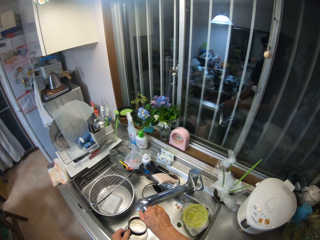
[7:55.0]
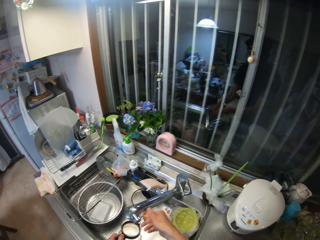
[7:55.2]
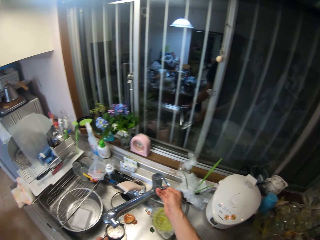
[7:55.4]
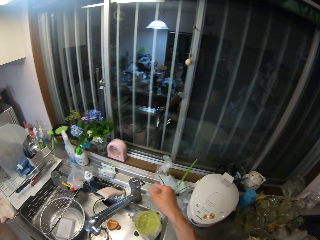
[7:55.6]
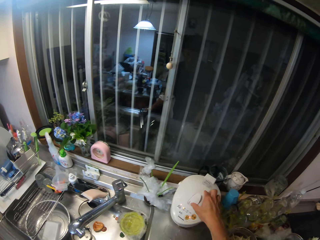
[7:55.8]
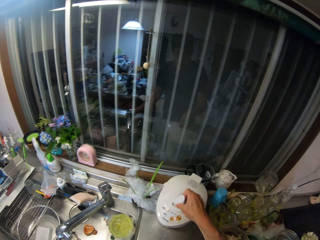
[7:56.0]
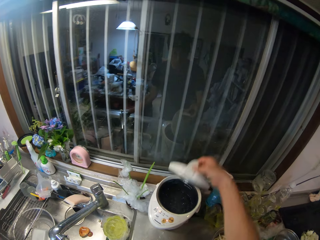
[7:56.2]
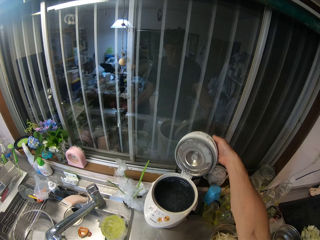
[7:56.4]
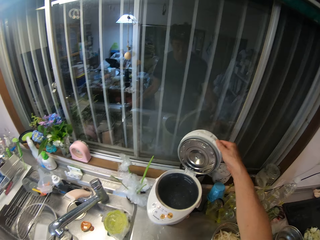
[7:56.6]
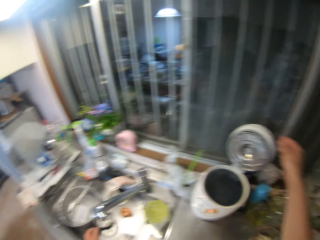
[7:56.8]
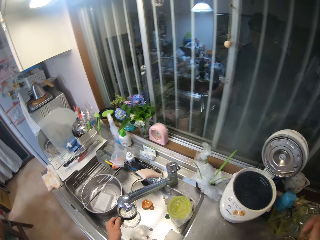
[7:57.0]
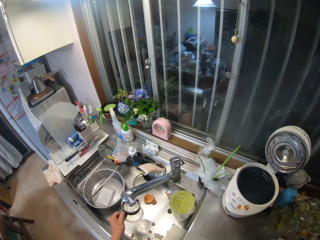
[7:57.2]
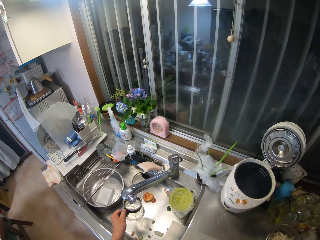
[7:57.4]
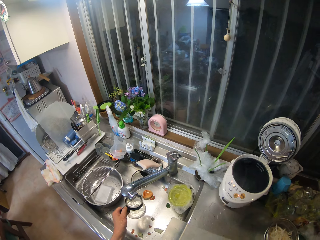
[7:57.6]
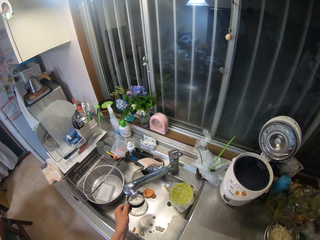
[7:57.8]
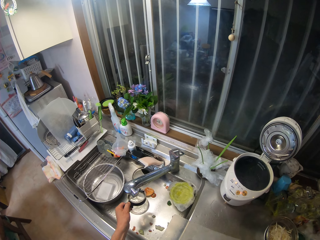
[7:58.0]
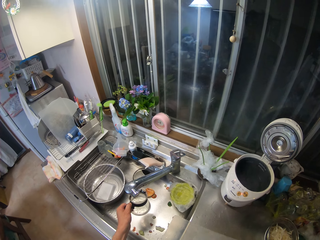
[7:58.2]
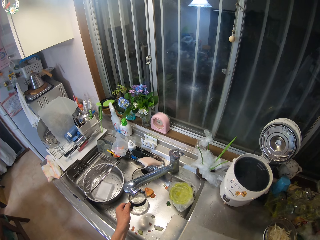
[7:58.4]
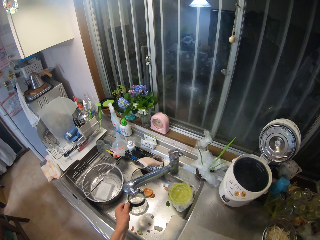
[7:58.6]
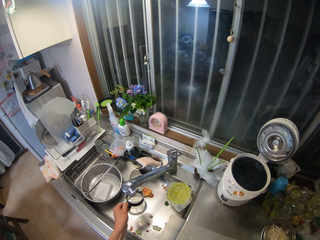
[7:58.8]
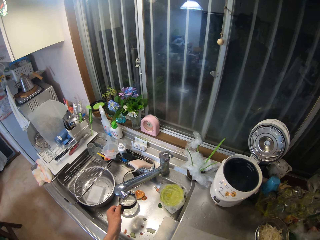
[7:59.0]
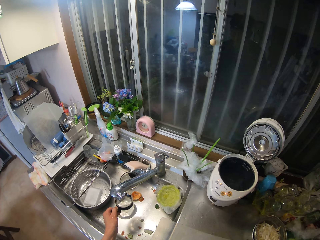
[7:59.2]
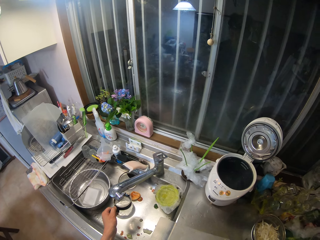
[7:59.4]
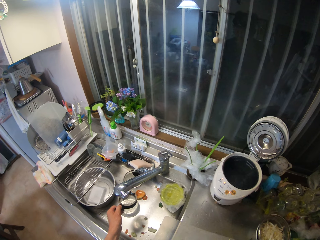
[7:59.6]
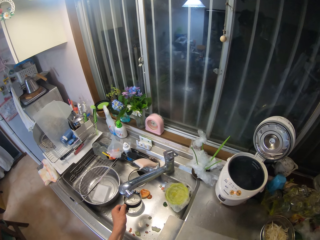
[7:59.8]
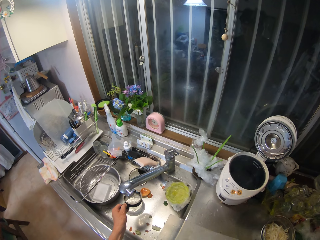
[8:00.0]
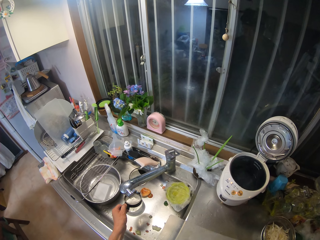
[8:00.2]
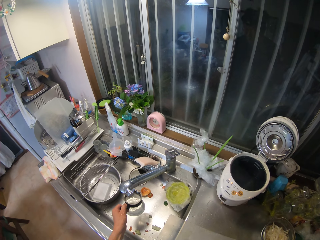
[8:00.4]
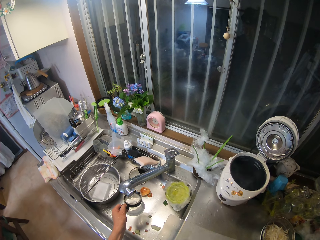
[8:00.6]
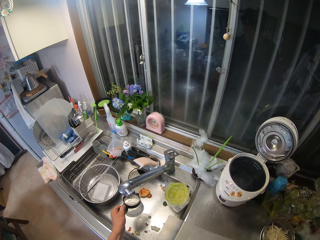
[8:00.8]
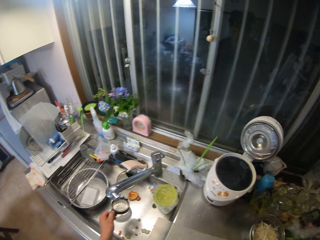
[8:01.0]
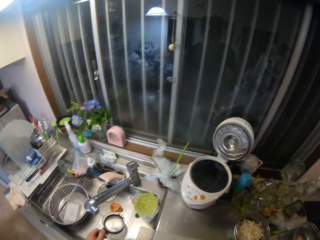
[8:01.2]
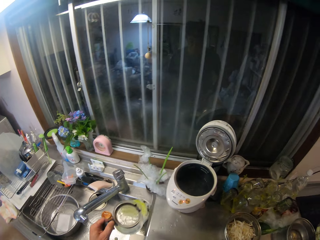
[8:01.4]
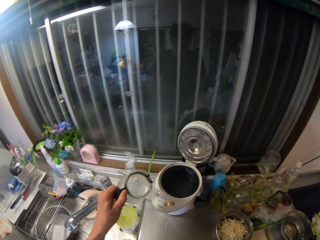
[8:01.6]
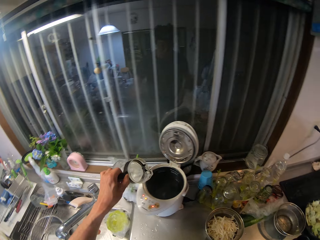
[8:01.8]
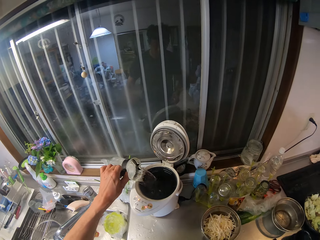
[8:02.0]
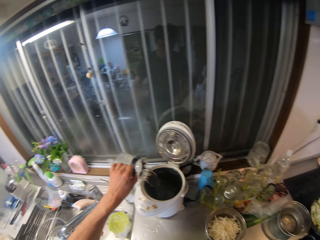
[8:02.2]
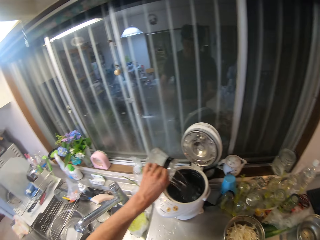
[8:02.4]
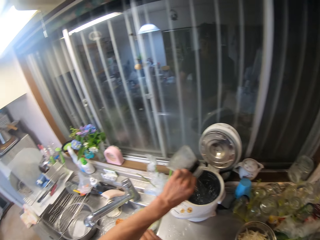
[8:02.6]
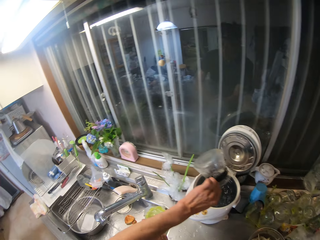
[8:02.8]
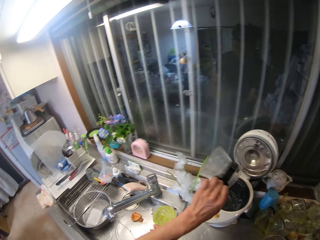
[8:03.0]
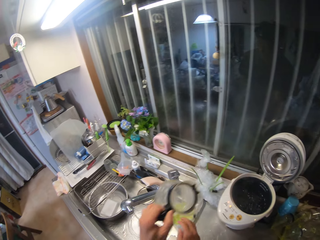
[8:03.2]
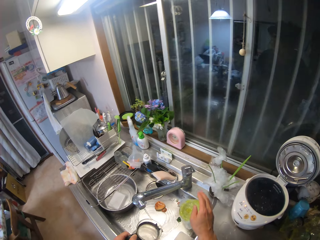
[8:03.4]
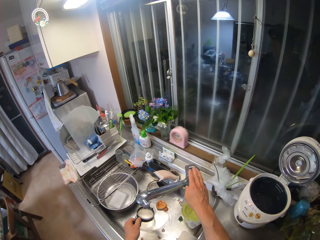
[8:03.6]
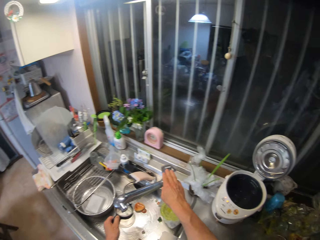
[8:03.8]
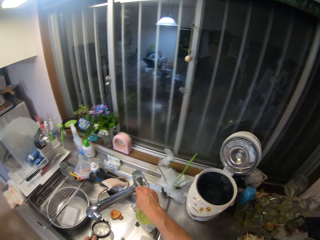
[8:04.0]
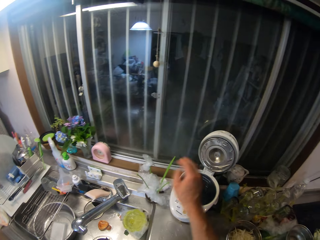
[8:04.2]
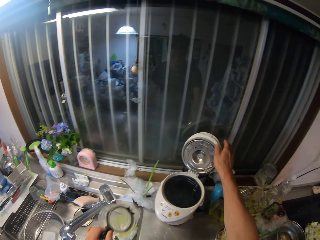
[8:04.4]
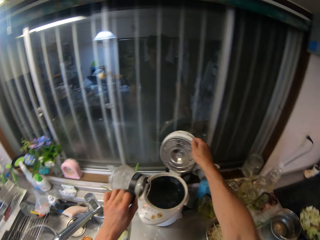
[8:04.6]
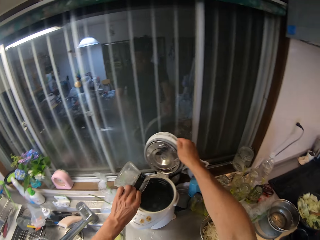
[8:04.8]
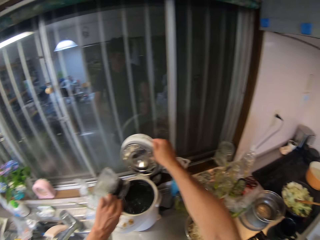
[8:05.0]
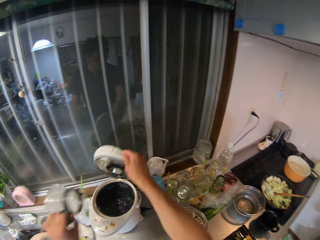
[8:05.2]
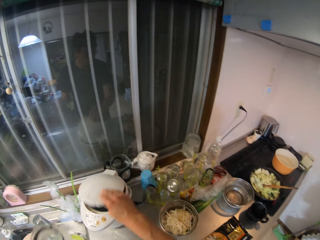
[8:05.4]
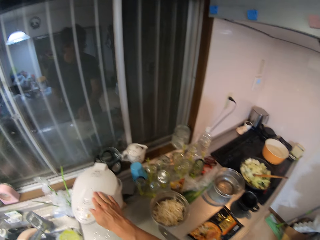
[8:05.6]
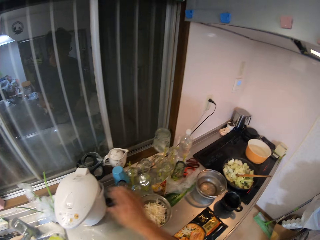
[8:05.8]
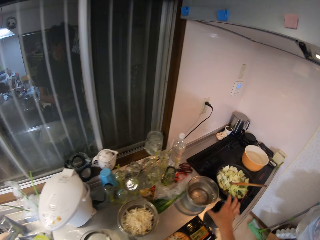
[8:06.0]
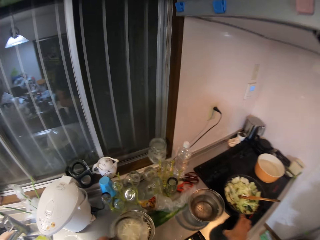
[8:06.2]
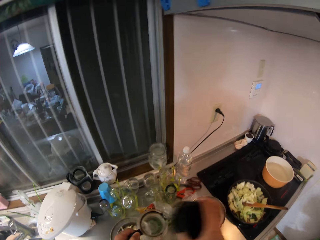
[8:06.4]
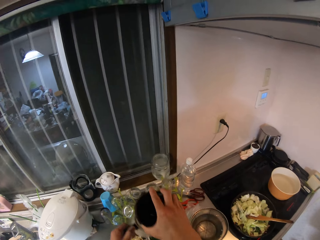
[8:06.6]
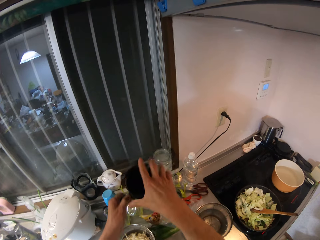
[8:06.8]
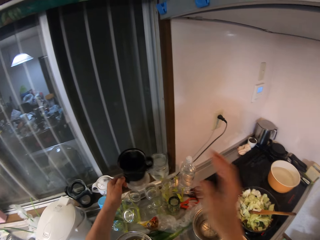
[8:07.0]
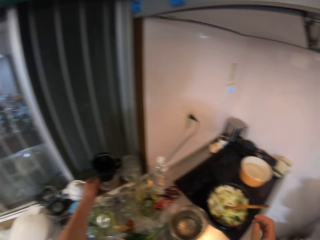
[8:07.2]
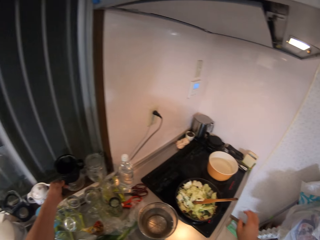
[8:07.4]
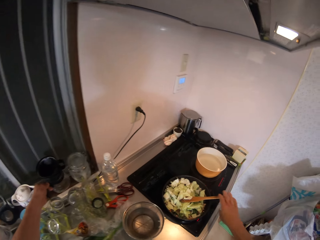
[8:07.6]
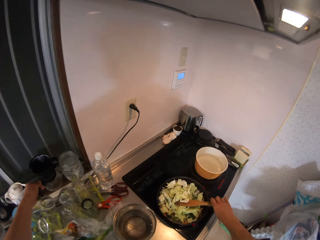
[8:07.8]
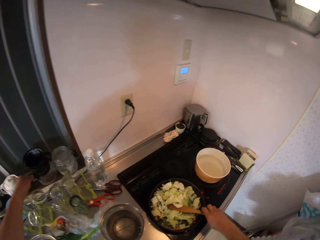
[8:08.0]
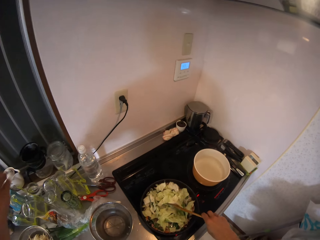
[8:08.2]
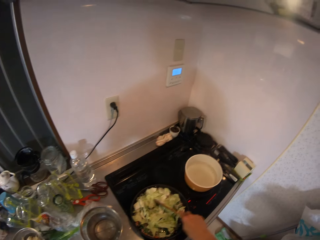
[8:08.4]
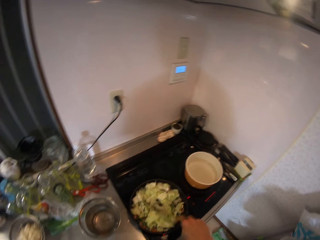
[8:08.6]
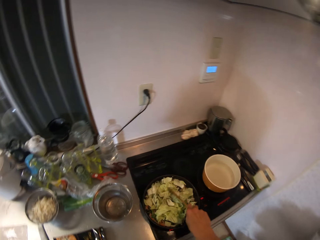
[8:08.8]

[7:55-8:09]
The camera wearer switches on the tap in the kitchen basin. They open up the electric kettle. They fill the cup with the water from the tap. They pour the water inside the electric kettle. They fill the cup with the water from the tap. They switch off the tap in the kitchen basin. They open the tap. They pour the water inside the electric kettle. They close up the electric kettle. They pick up the cover of the cup on the kitchen cabinet. They cover up the cup. They drop back the cup by the kitchen frame. They stir the stir fry with the spatula.

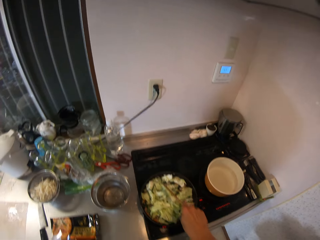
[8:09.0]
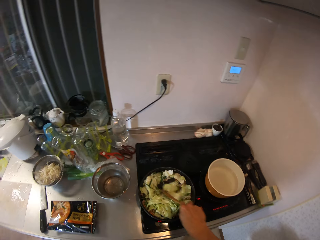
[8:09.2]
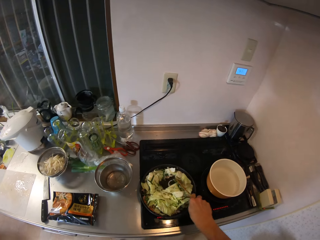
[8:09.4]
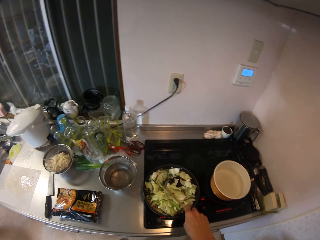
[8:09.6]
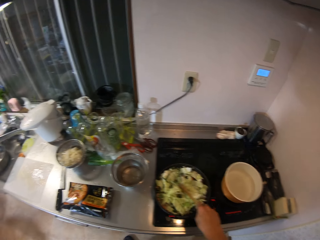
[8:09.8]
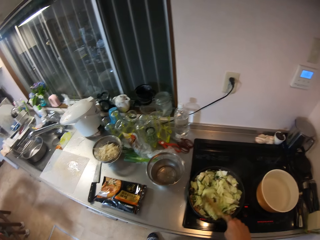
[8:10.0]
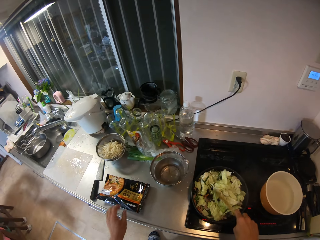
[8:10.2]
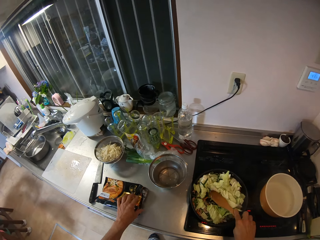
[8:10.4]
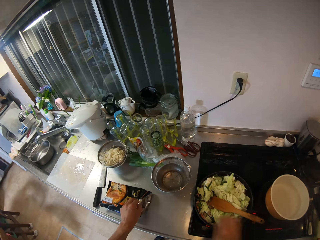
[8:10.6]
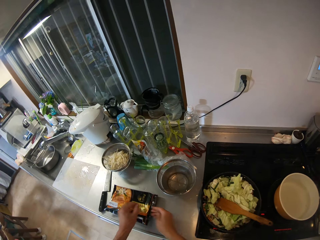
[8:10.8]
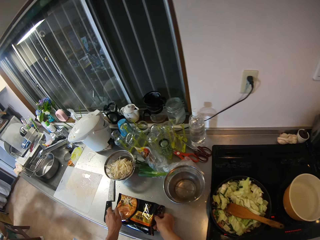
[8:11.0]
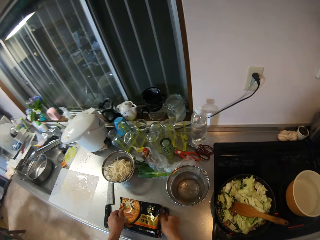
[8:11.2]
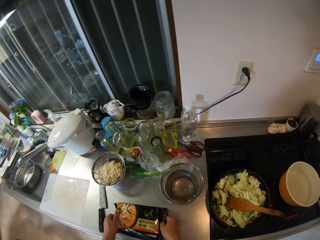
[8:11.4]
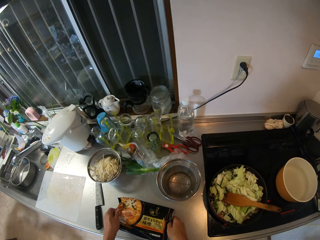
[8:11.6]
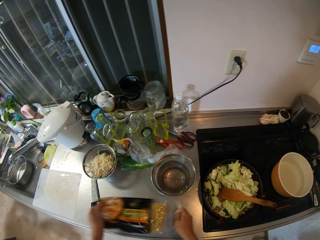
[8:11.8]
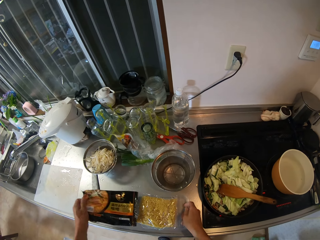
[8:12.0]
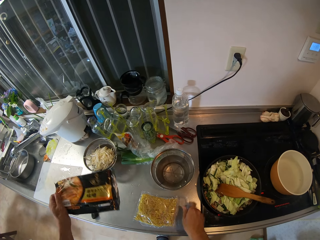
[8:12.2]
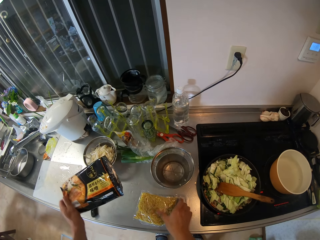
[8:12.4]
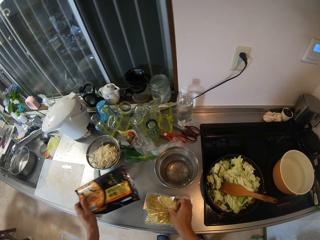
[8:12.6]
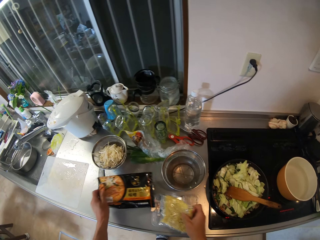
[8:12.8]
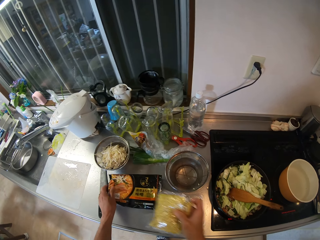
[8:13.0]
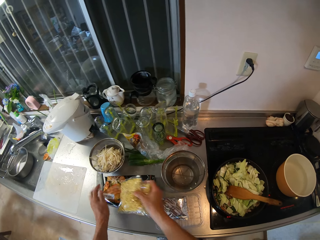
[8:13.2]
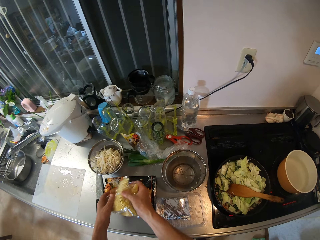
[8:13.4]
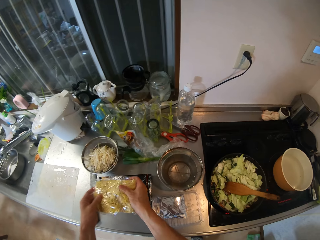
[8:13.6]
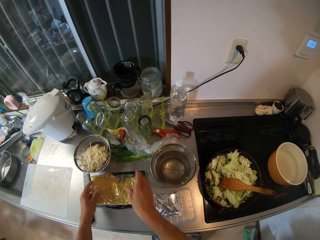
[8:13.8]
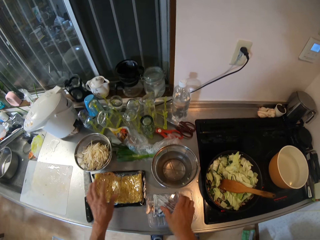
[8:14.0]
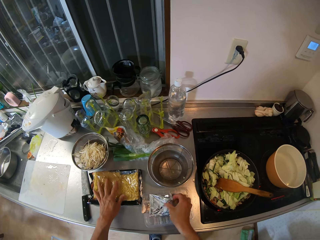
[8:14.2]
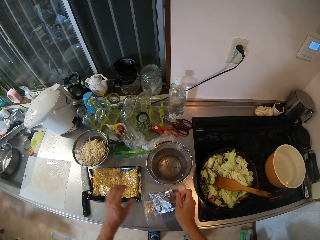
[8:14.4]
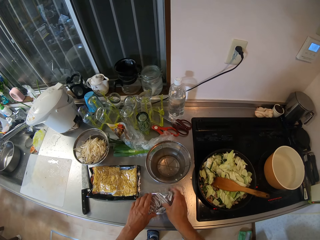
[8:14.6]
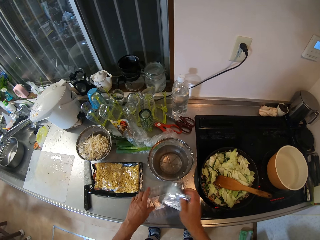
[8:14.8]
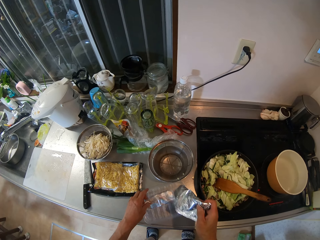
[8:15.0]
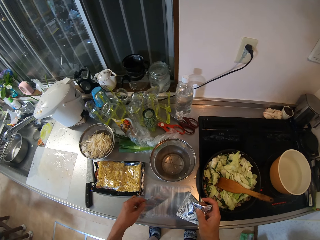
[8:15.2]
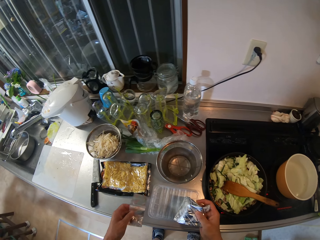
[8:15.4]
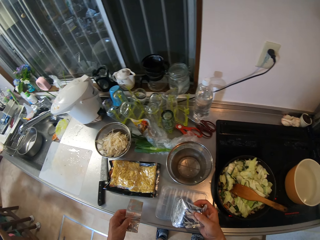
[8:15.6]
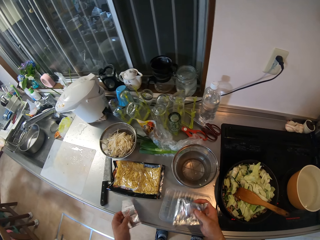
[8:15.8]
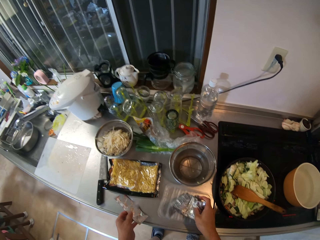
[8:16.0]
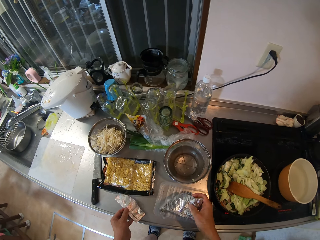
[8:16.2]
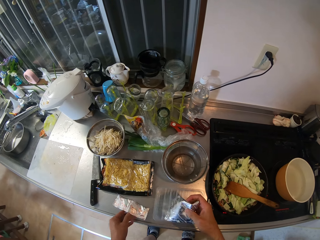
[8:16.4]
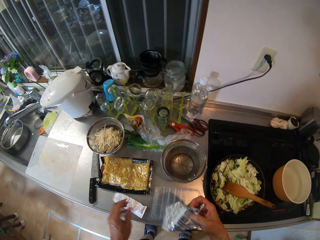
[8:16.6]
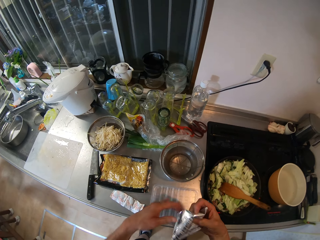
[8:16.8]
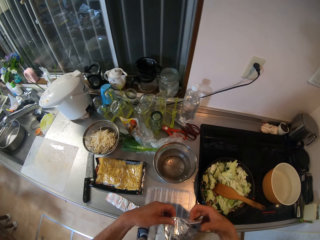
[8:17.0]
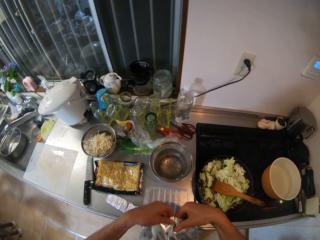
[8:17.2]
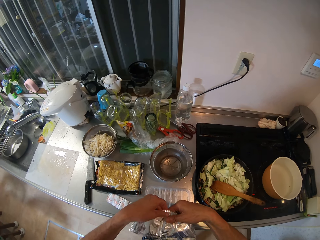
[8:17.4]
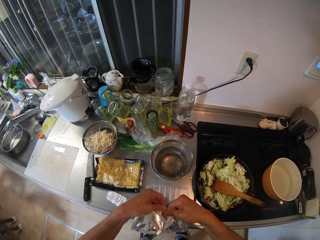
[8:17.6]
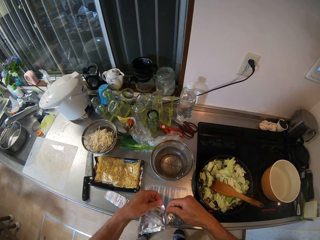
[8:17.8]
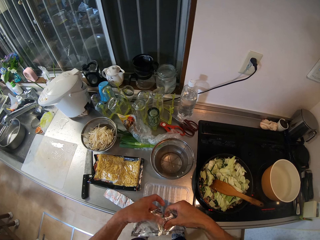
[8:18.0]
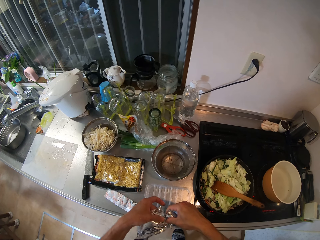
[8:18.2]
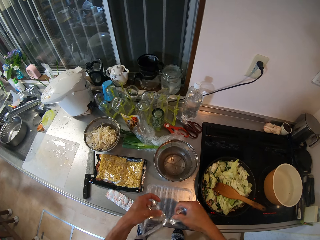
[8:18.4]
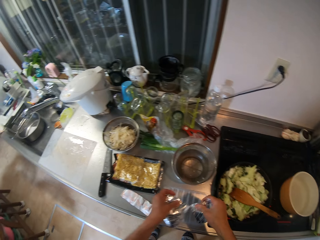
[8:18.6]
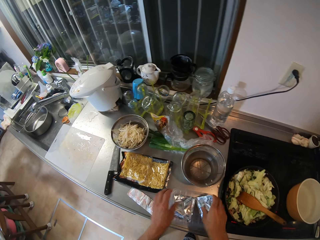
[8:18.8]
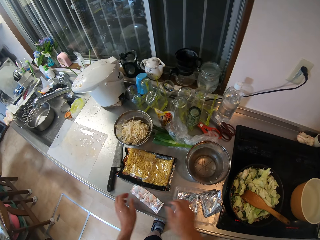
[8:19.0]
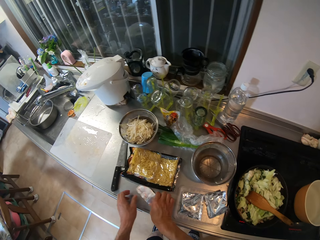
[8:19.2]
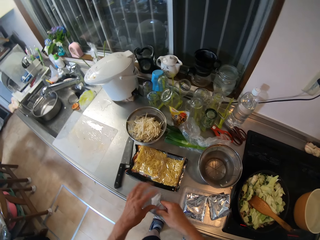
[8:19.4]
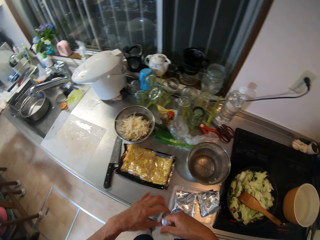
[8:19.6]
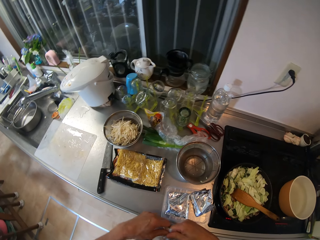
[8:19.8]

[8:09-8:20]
The camera wearer brings out other noodles from a nylon on the kitchen cabinet. They pick up the paper and place the paper down. They pick up the noodles. They separate some seasoning on the kitchen cabinet. They place the noodles down. They pick up the content. They pick up the content again. They tear off the paper.
